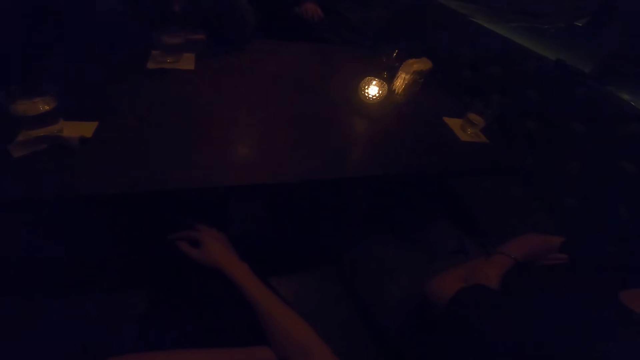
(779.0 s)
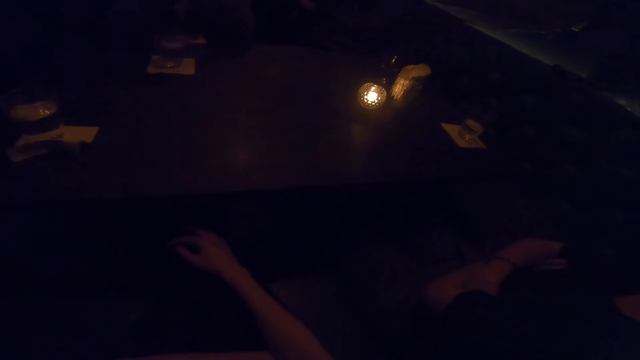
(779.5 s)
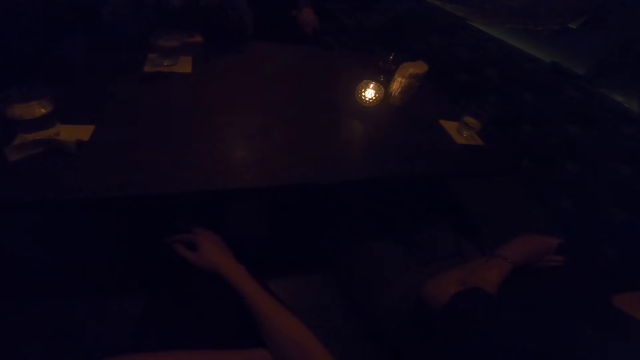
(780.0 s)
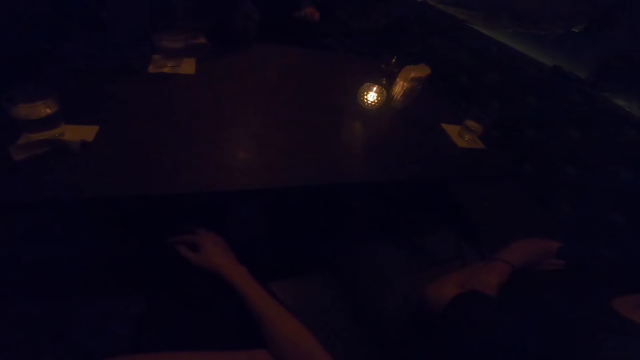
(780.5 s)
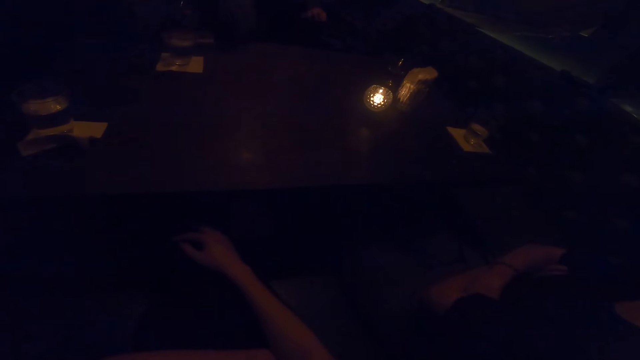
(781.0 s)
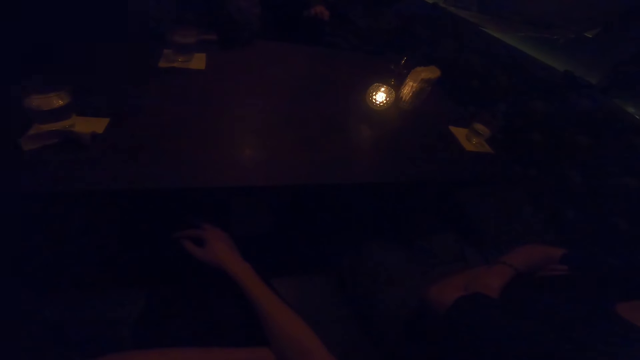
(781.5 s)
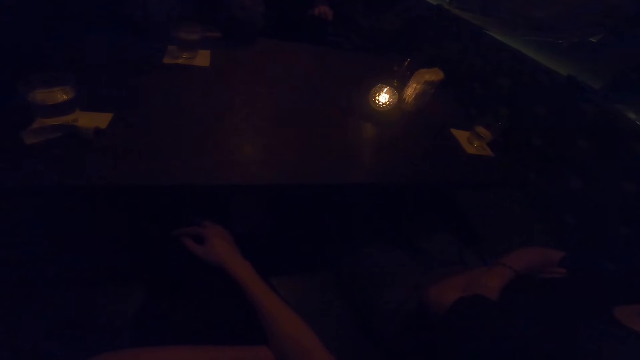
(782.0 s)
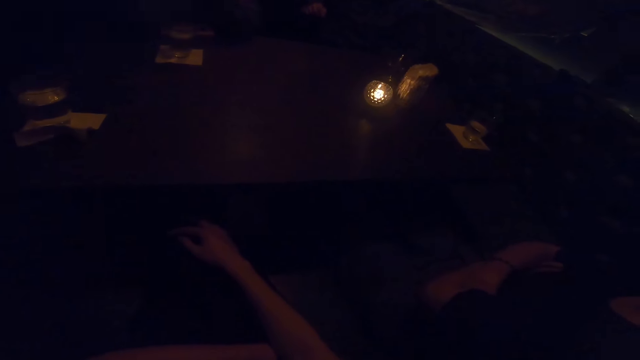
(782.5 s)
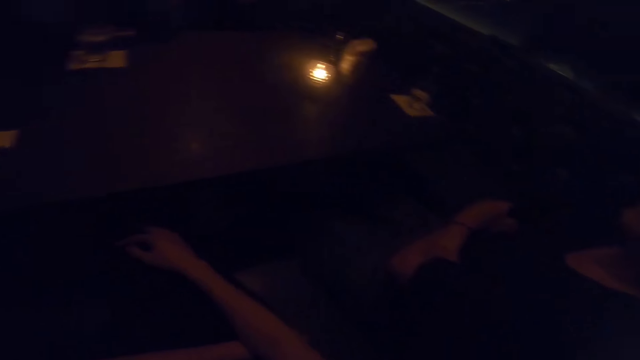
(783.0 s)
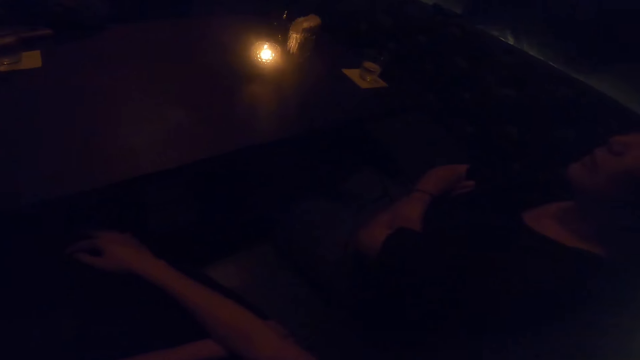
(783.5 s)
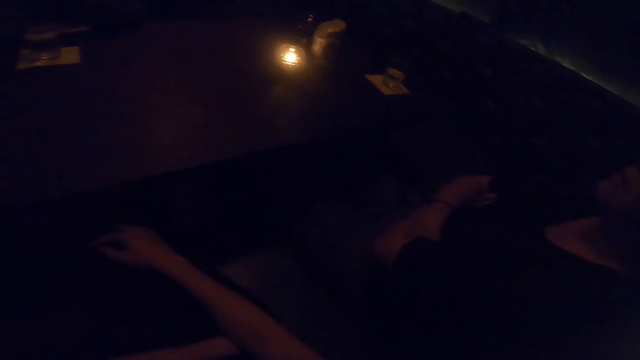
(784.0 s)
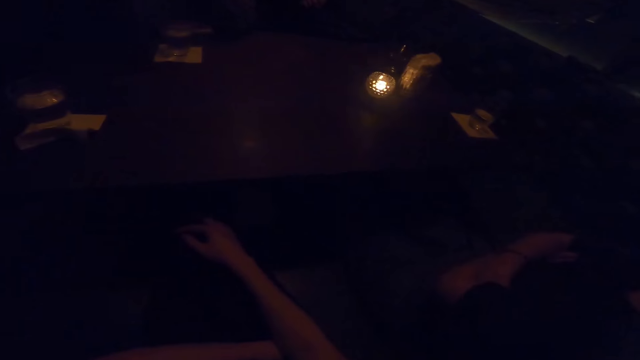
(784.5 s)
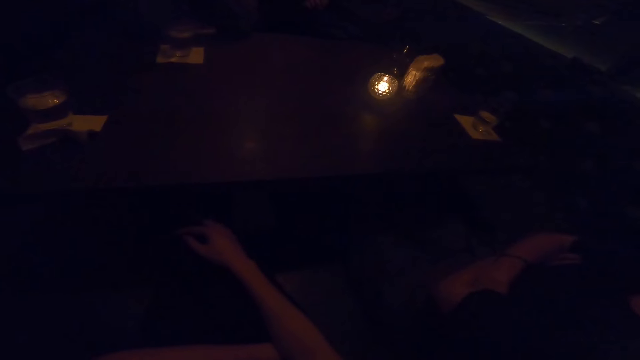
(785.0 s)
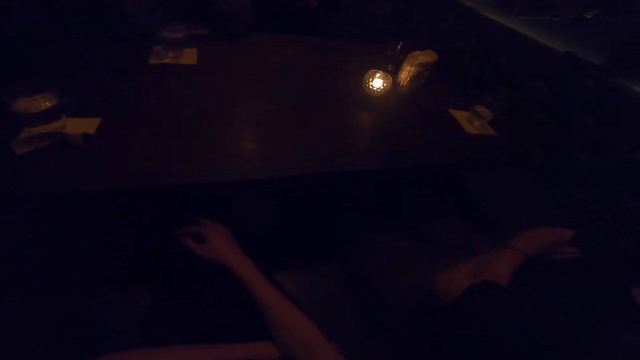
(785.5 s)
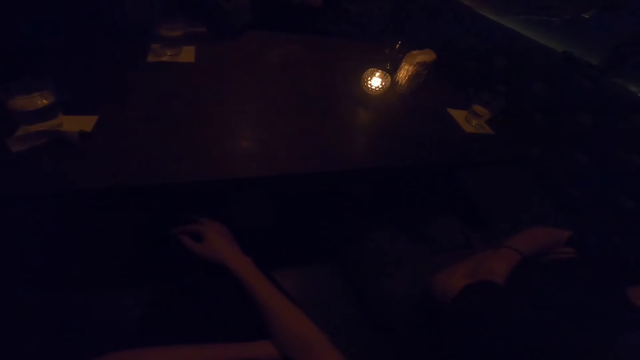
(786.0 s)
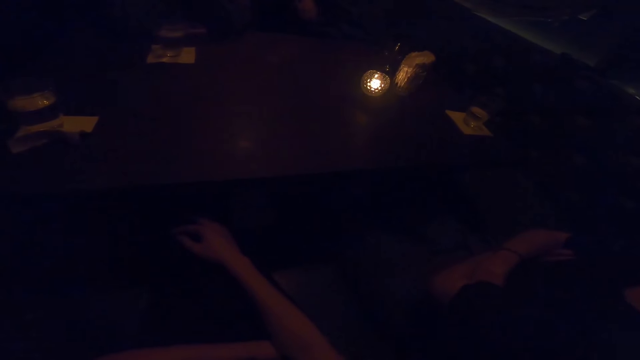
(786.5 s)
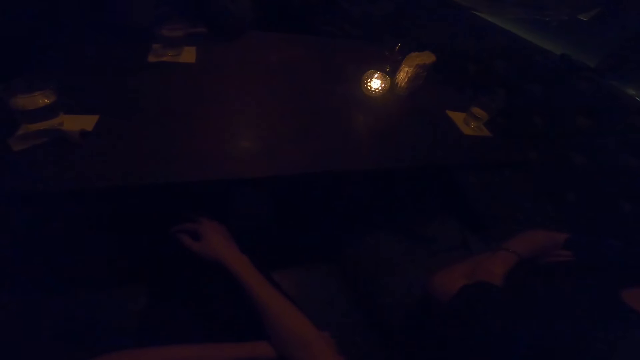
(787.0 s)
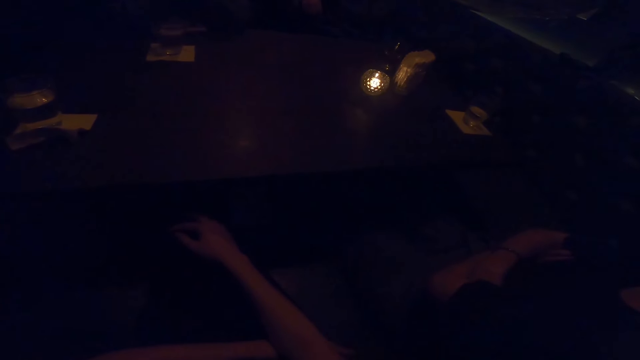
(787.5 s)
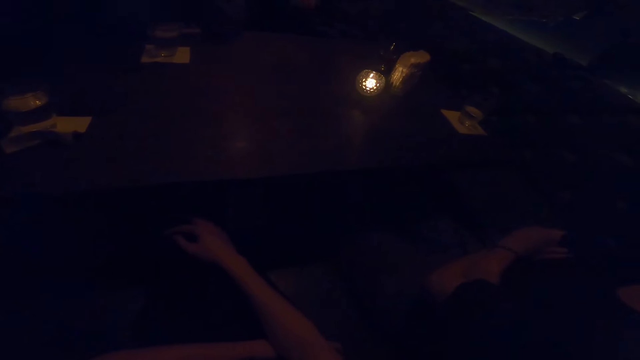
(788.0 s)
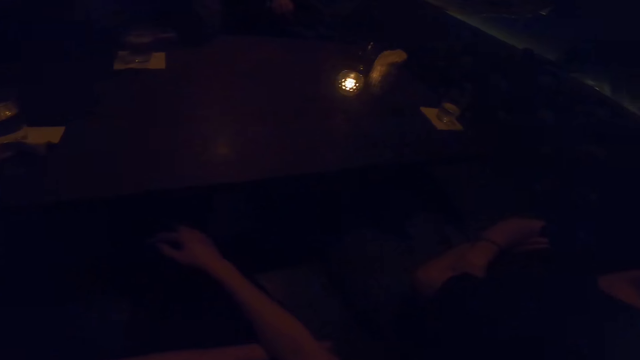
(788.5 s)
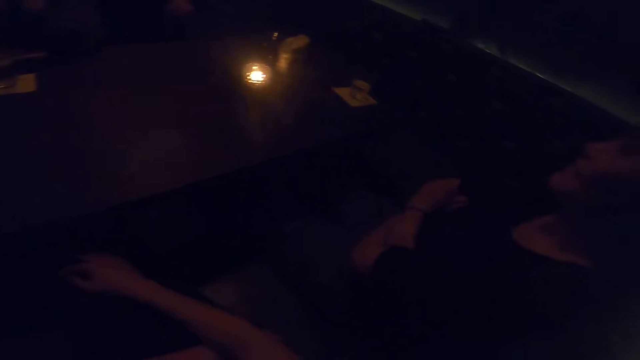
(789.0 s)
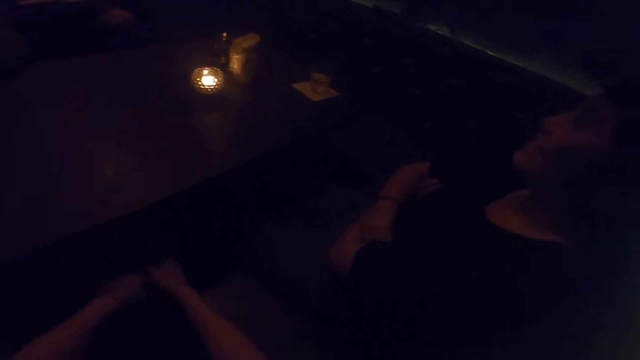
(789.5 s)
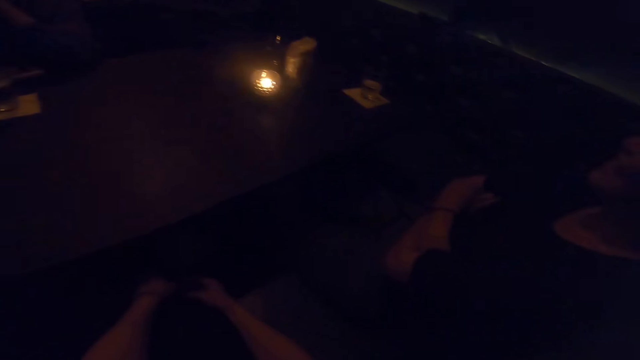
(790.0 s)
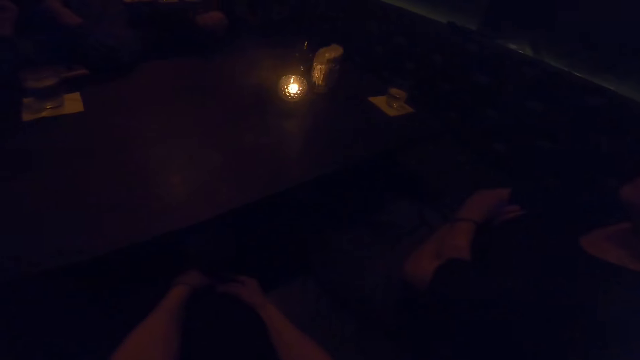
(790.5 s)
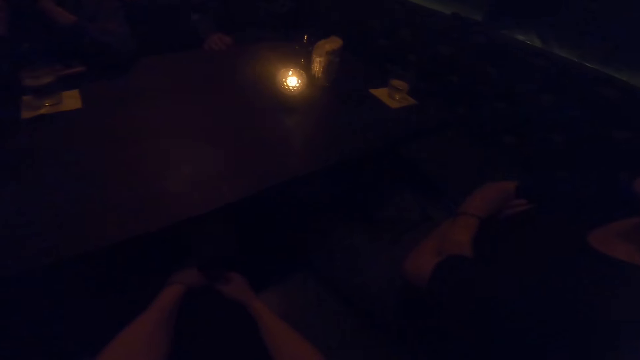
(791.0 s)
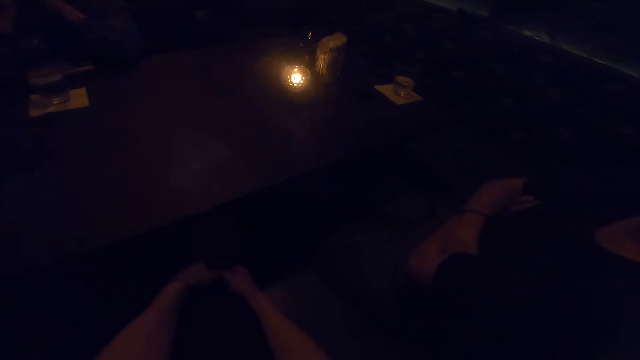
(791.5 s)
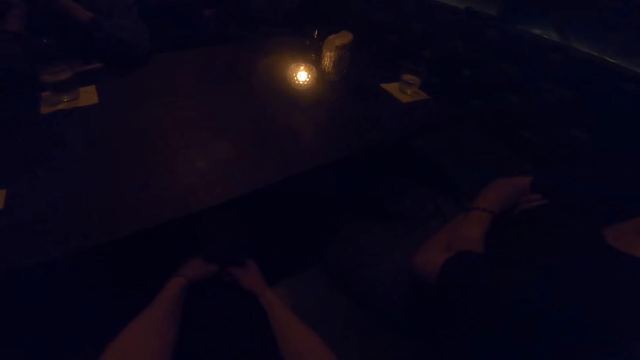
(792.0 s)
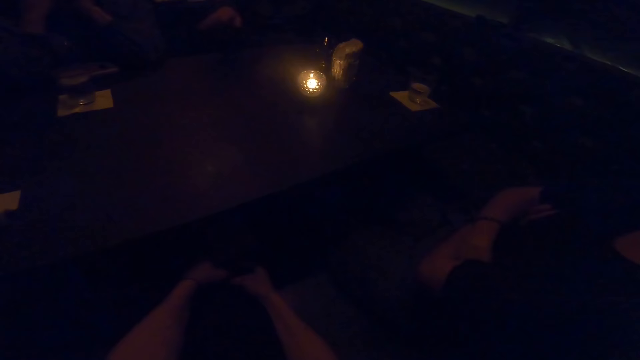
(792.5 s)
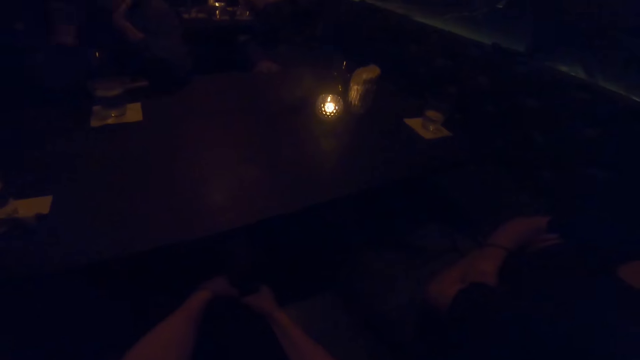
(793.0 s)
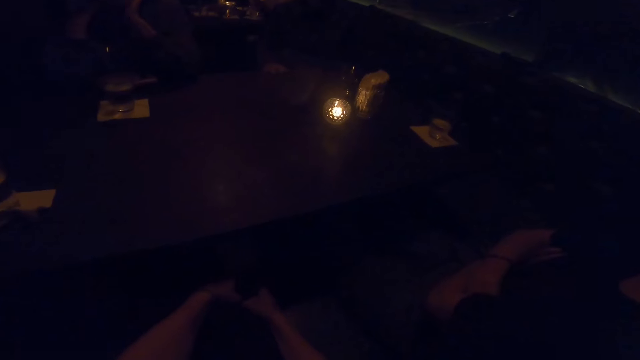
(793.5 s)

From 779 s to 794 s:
The camera wearer looks around. A woman talks to a man and another woman. The man moves his hand. The camera wearer looks at the first woman. The man uses gesture. The camera wearer massages her knee.

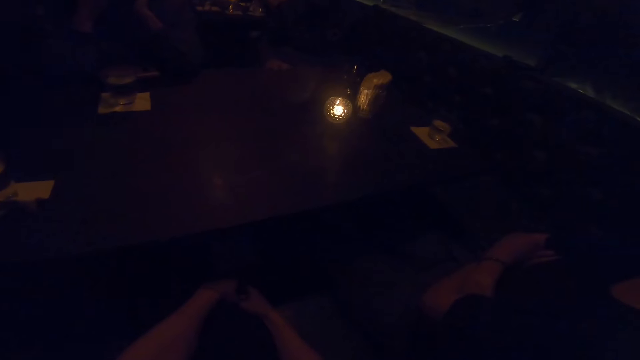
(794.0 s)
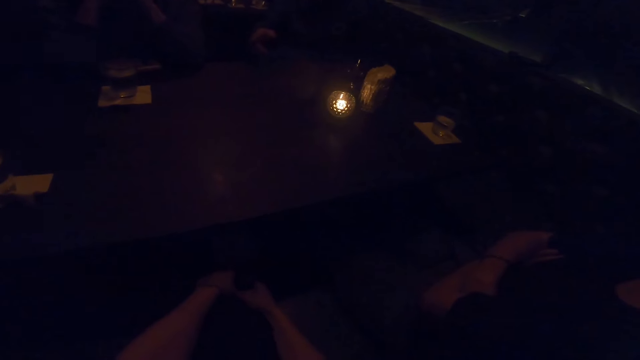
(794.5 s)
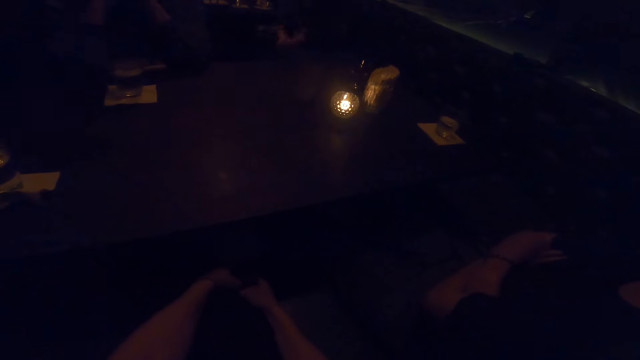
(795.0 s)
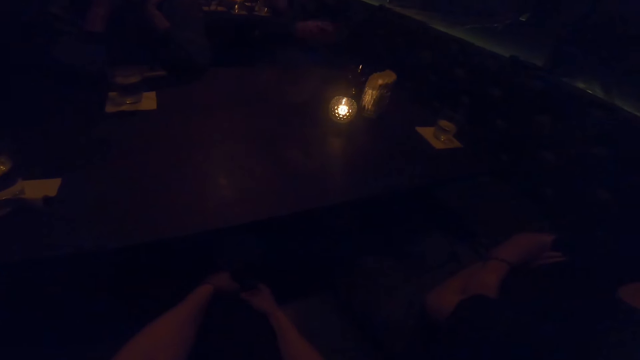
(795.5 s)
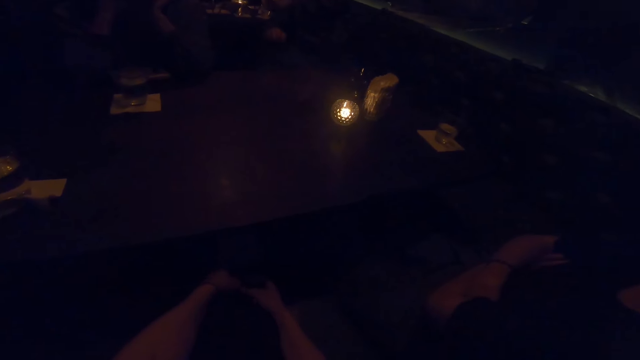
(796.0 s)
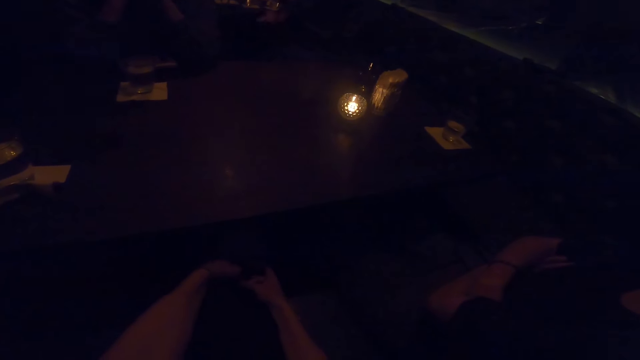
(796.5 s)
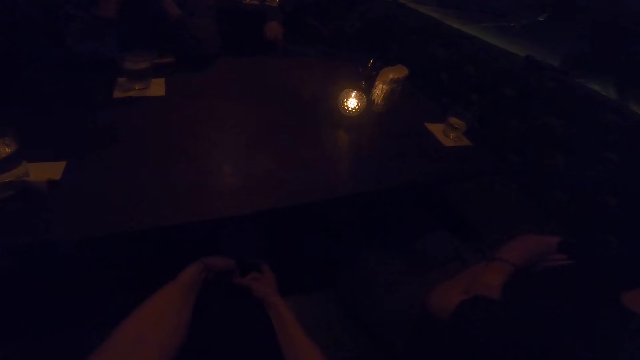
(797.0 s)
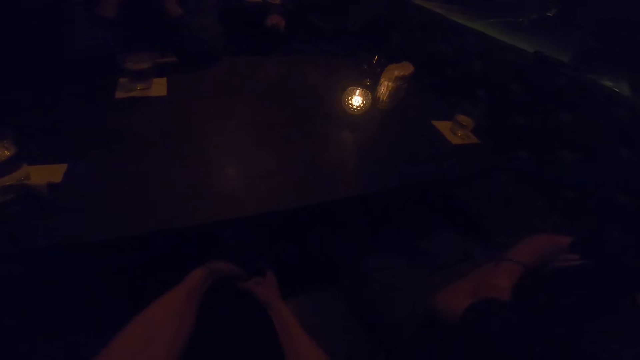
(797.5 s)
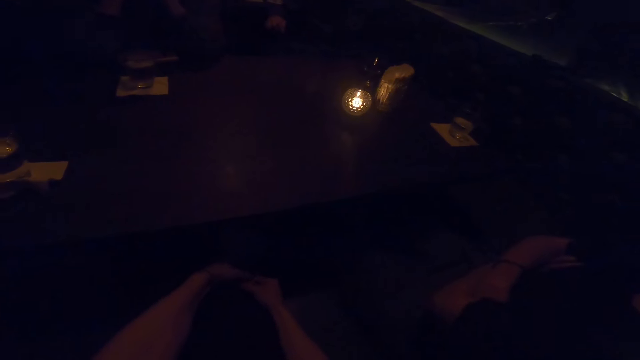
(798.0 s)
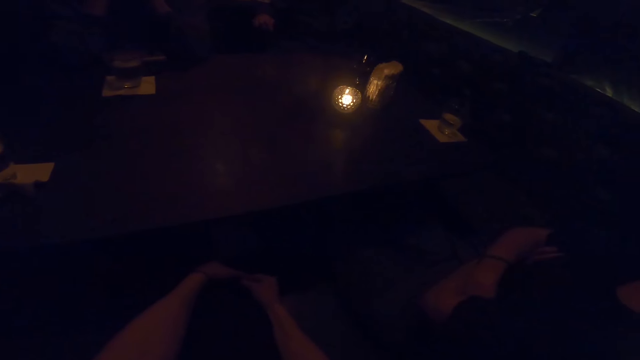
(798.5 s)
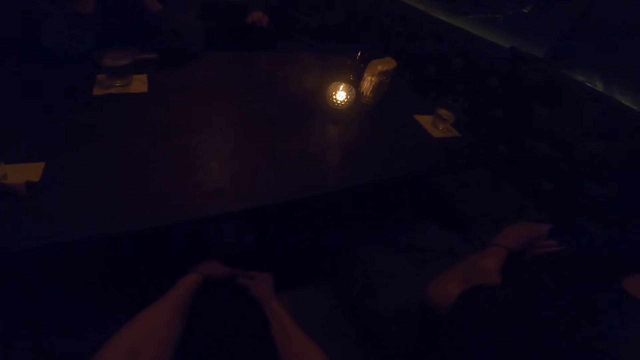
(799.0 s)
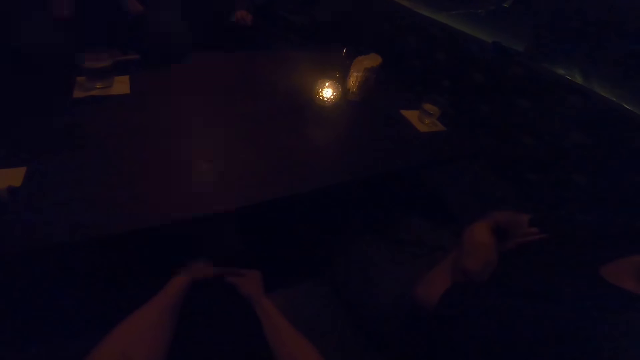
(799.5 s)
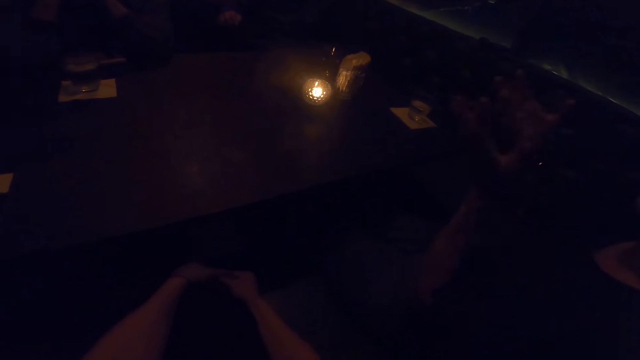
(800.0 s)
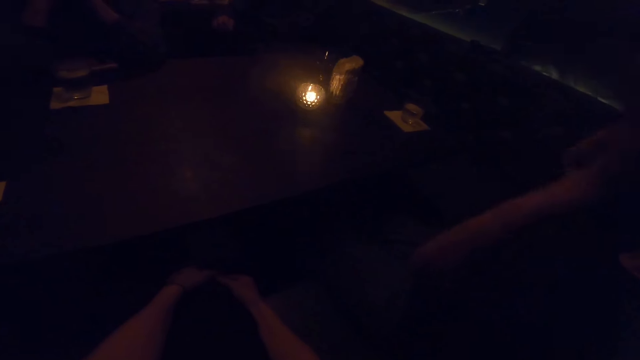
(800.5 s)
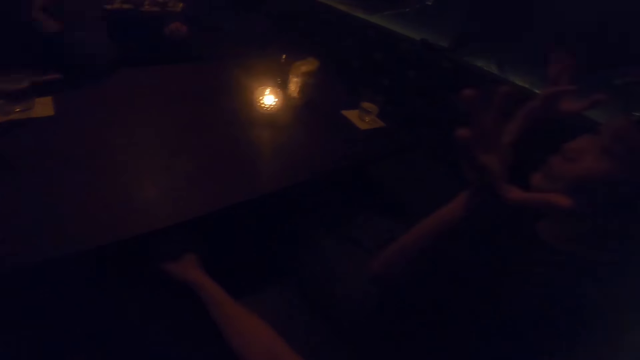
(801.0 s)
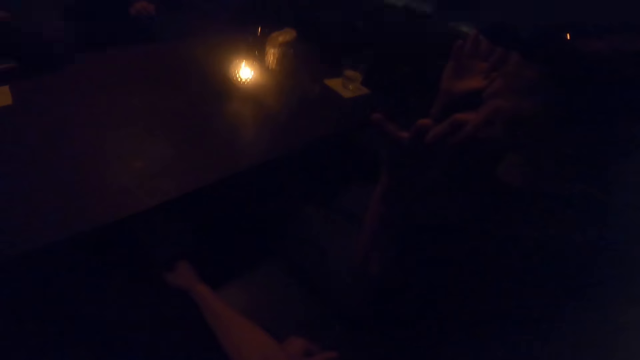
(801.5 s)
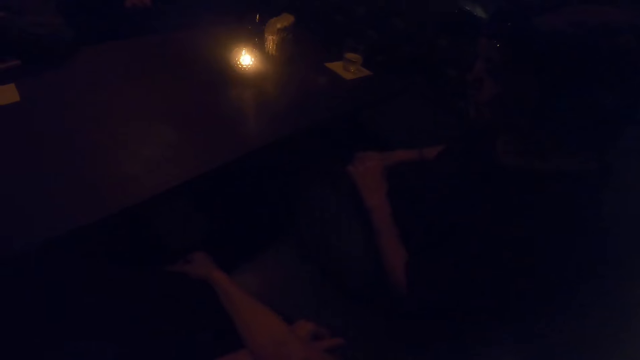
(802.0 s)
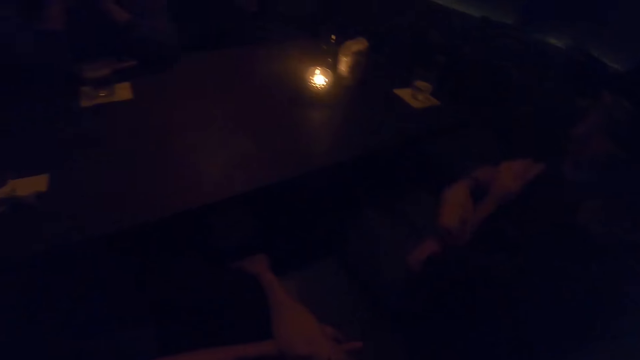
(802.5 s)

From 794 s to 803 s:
The woman makes gestures with her hands. The woman lifts her hands. The woman converses with another woman, a man and the camera wearer.
